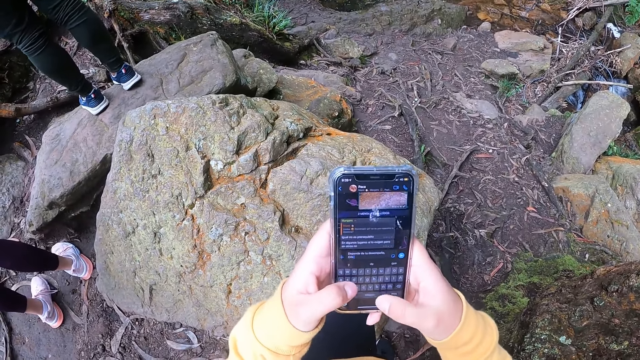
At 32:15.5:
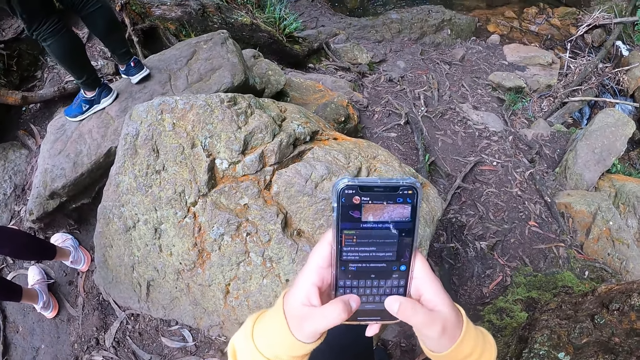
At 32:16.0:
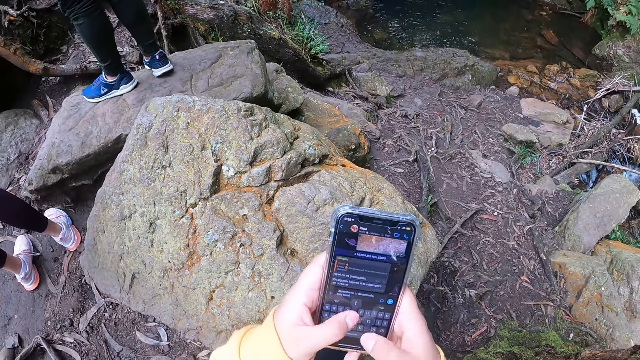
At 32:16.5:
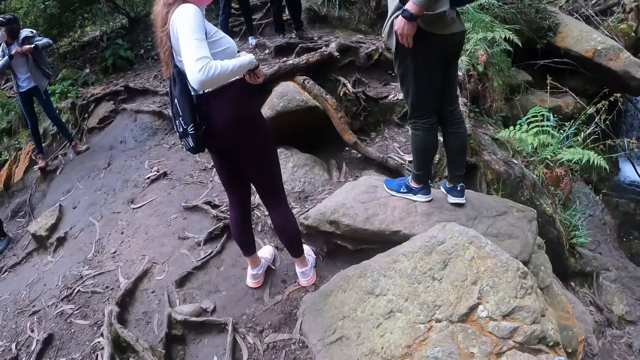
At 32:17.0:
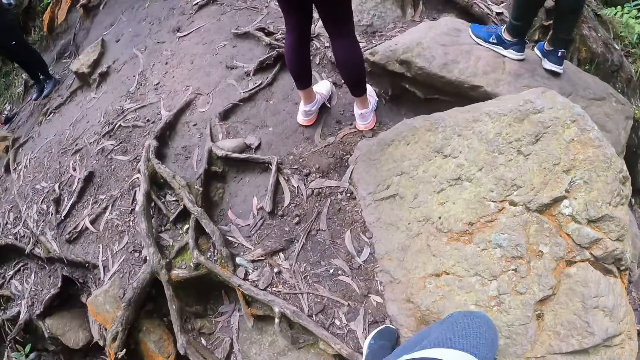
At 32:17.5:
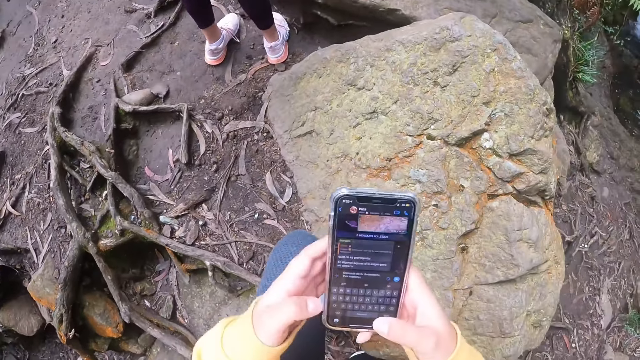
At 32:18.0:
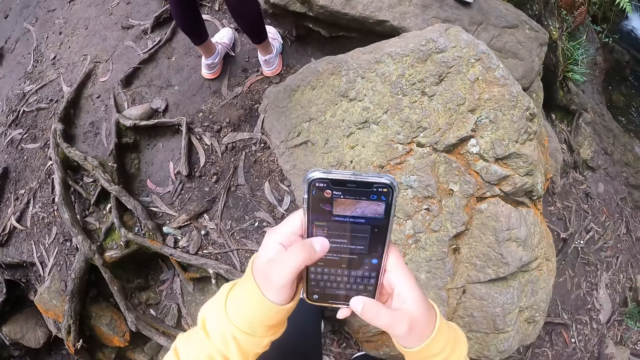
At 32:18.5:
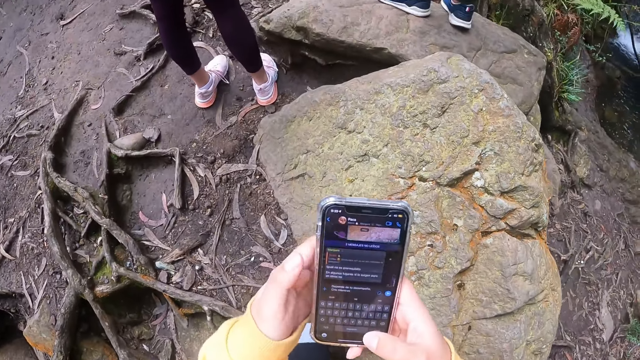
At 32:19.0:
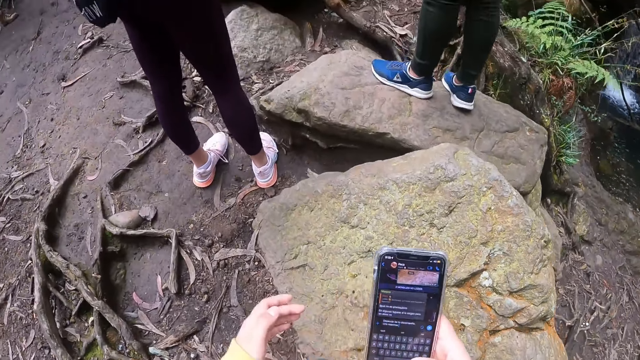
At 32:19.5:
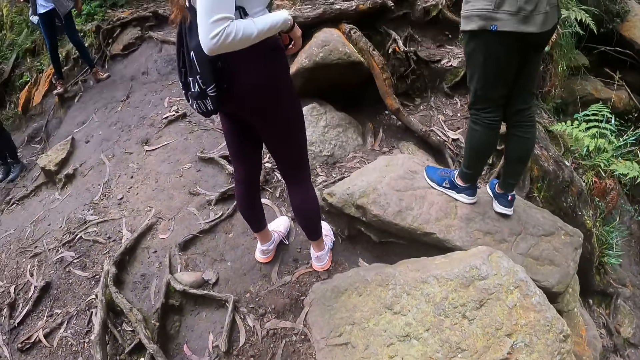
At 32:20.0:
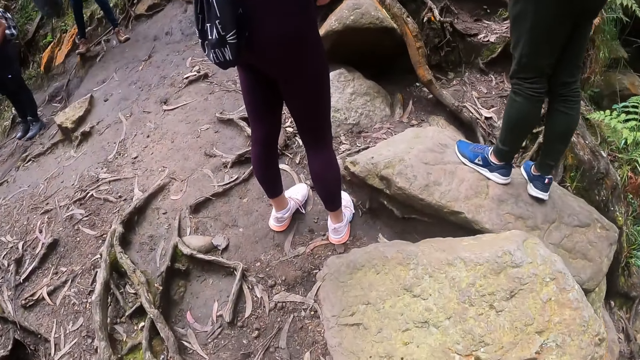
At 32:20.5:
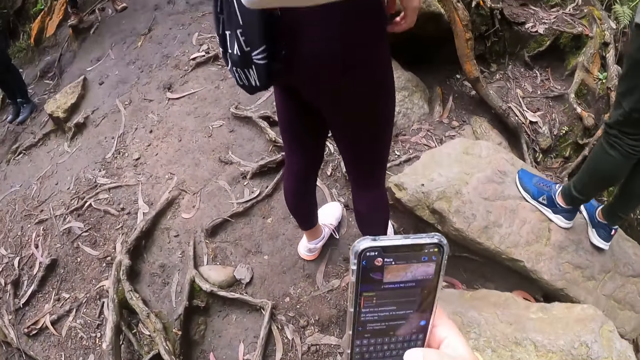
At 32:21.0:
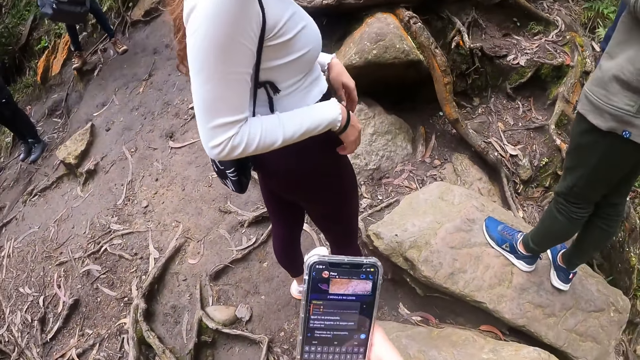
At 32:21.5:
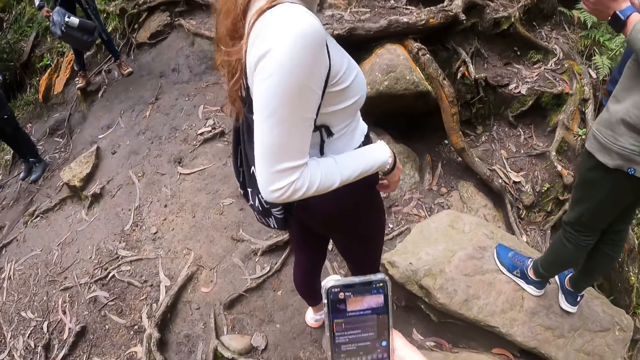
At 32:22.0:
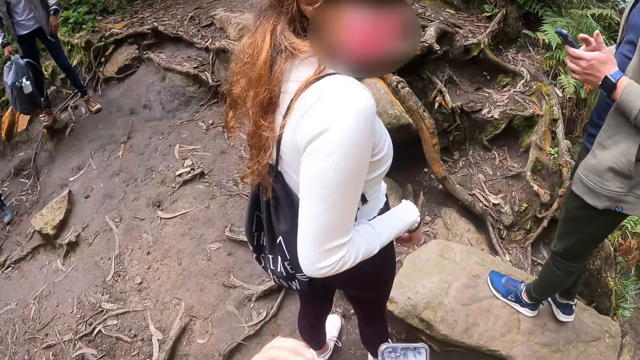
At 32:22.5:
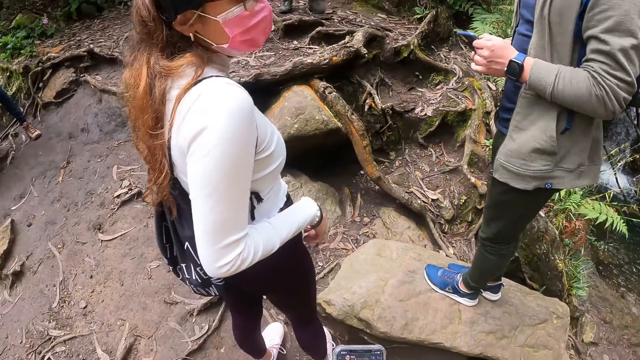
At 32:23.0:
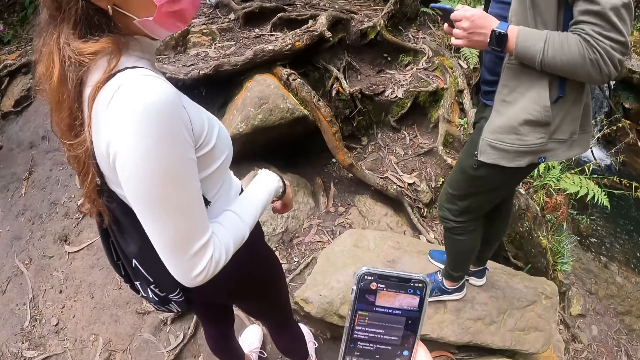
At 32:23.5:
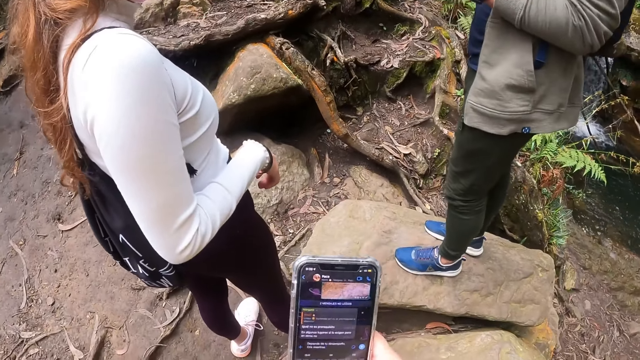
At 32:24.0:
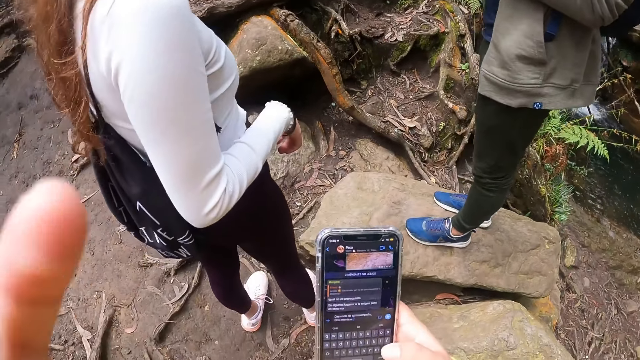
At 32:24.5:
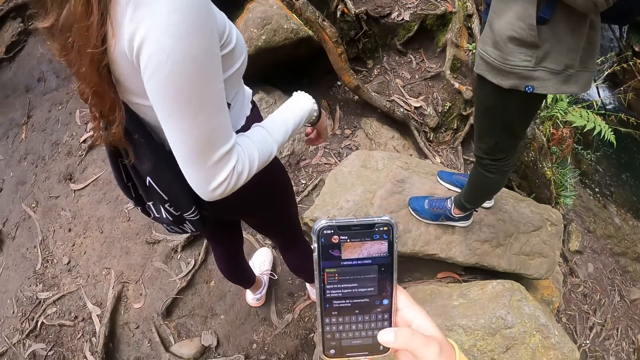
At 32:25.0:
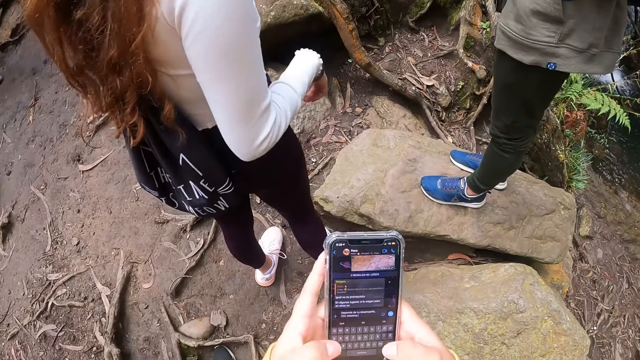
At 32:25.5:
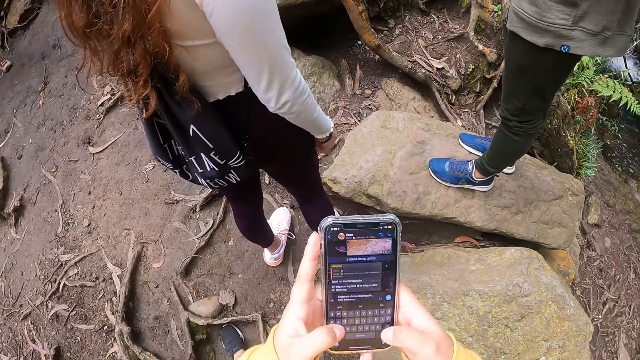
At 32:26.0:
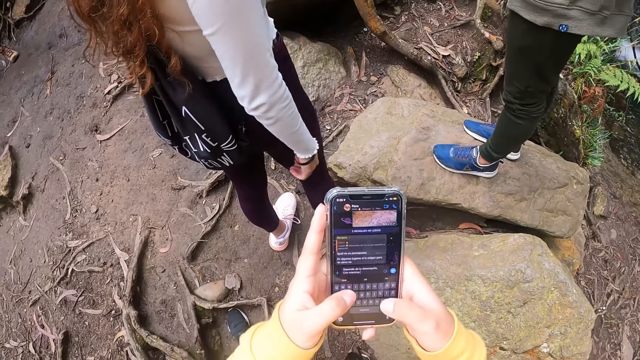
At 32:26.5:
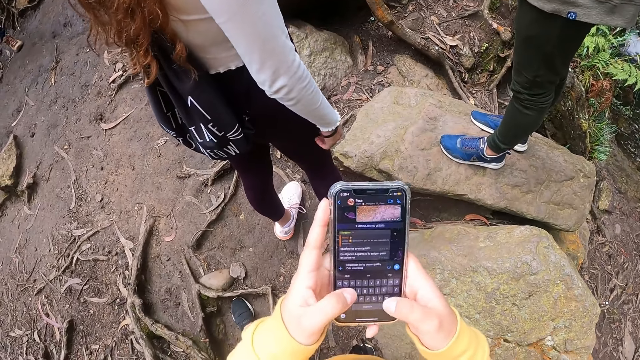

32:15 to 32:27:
The camera wearer interacts with the woman and the man by the edge of the cliff. She operates the phone with her hands.

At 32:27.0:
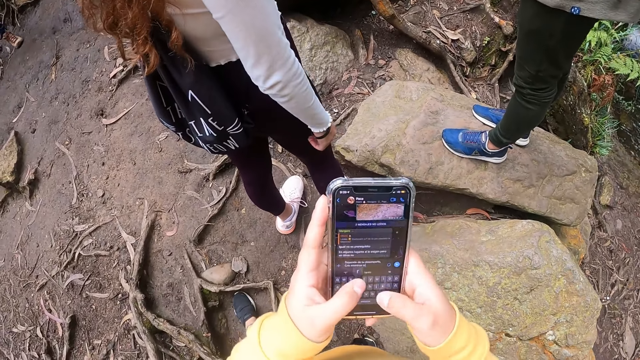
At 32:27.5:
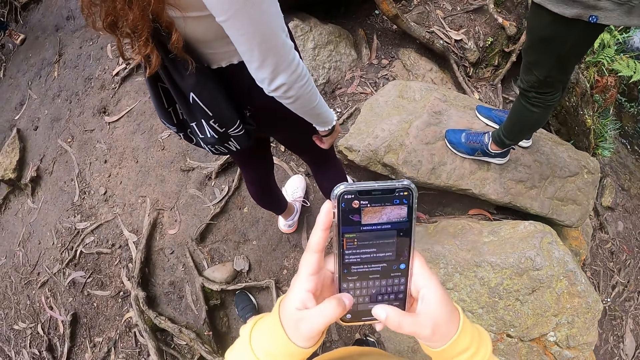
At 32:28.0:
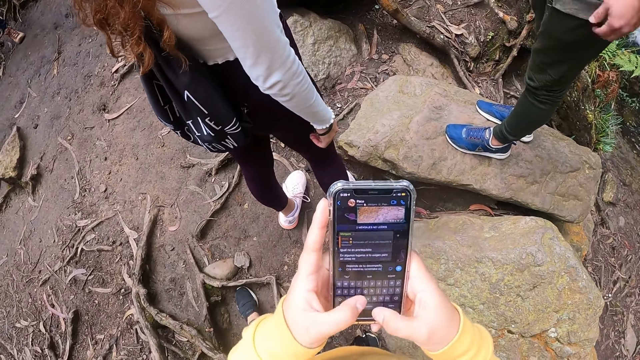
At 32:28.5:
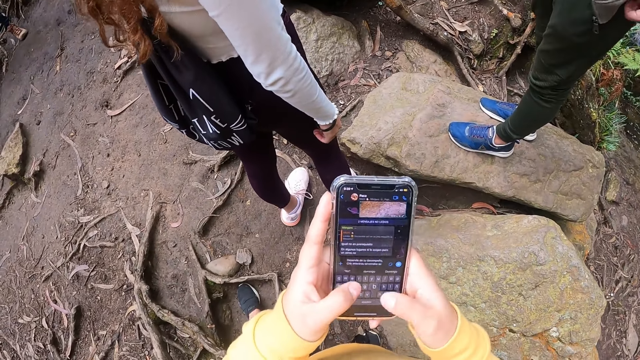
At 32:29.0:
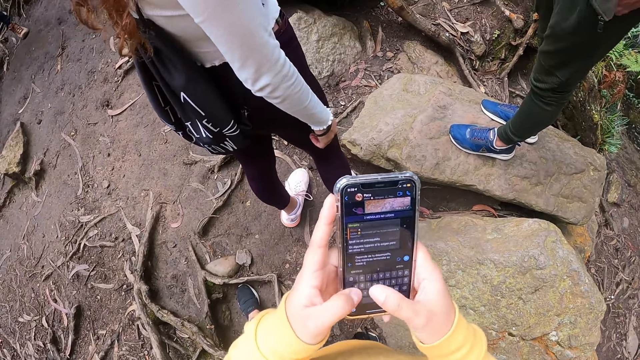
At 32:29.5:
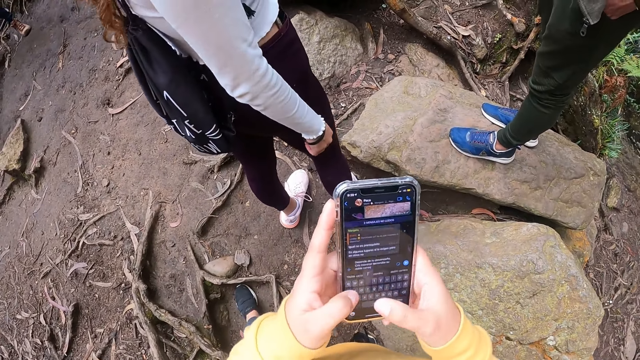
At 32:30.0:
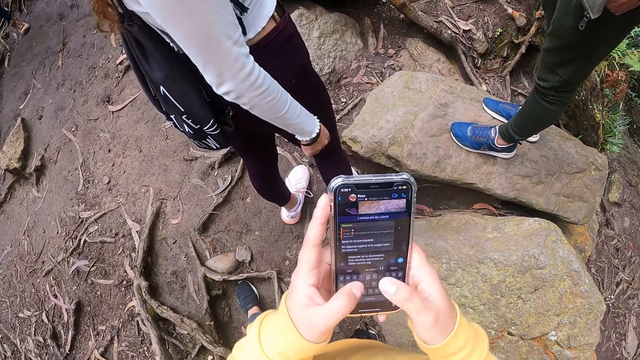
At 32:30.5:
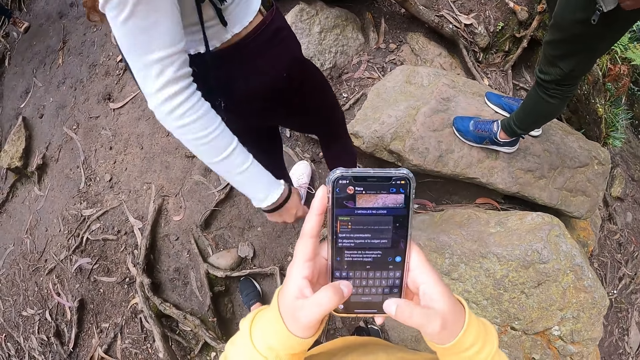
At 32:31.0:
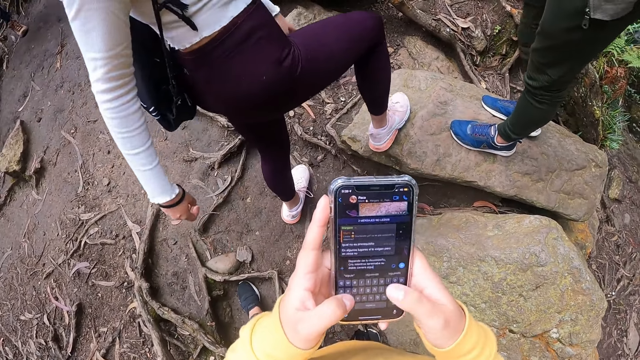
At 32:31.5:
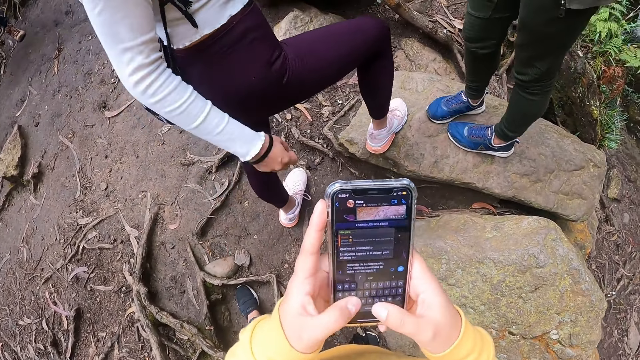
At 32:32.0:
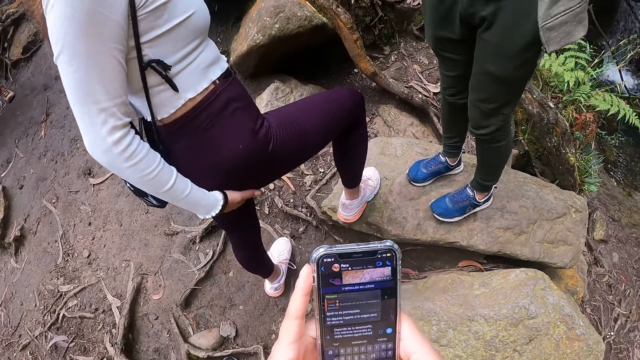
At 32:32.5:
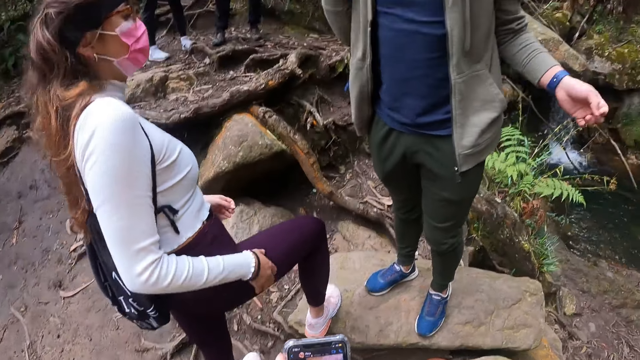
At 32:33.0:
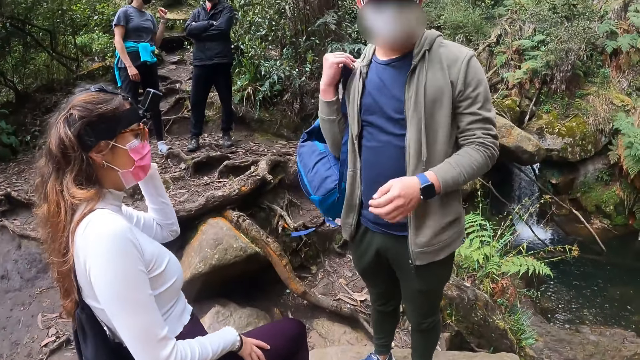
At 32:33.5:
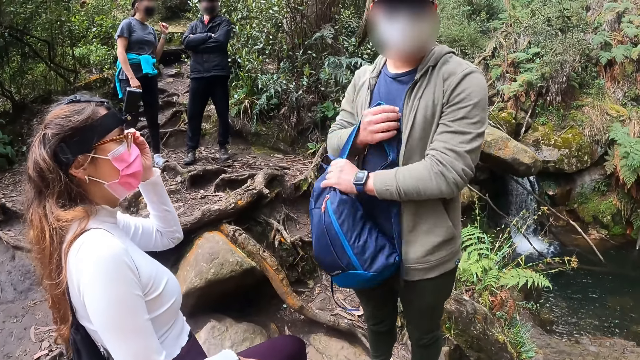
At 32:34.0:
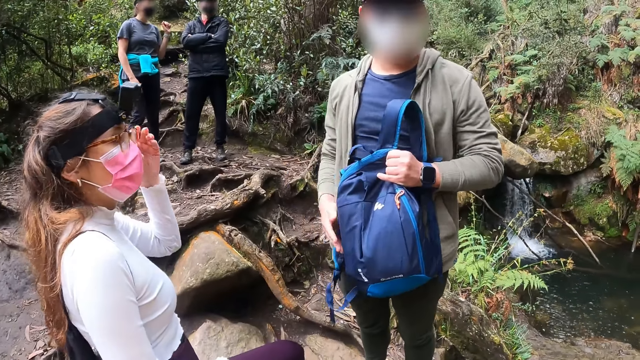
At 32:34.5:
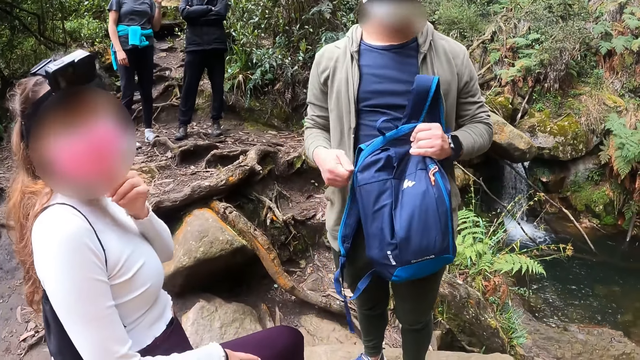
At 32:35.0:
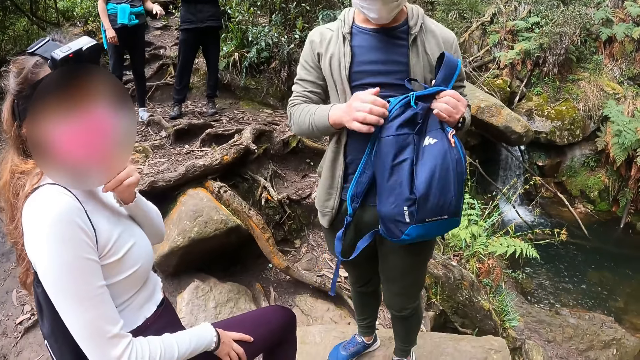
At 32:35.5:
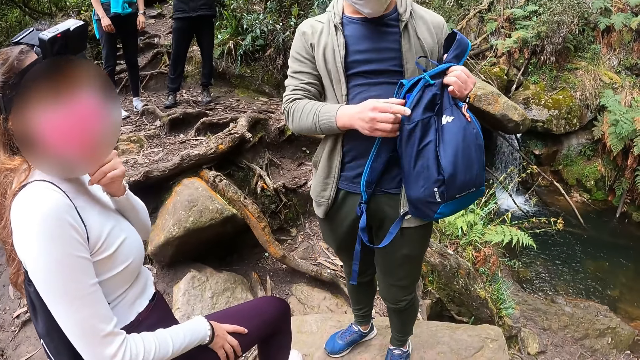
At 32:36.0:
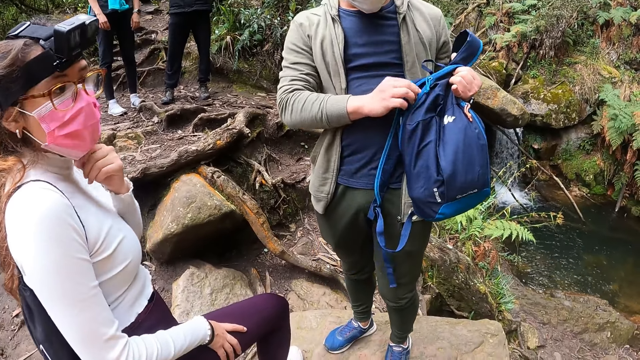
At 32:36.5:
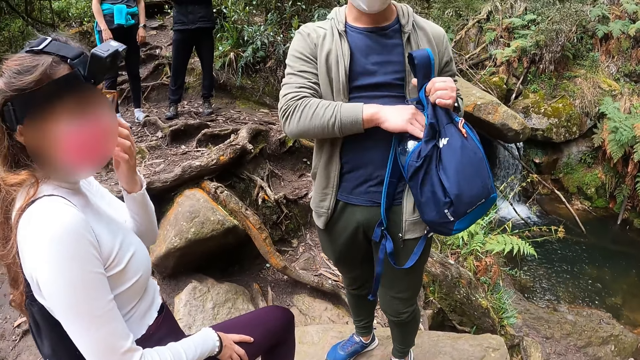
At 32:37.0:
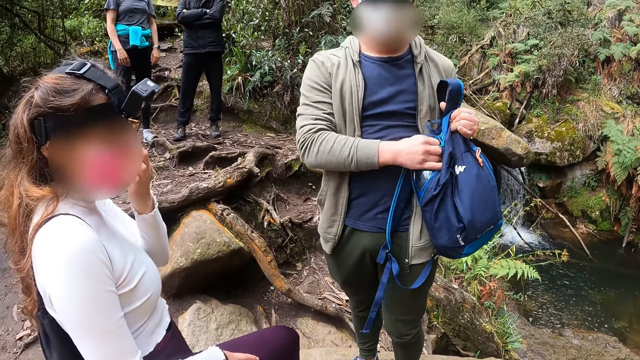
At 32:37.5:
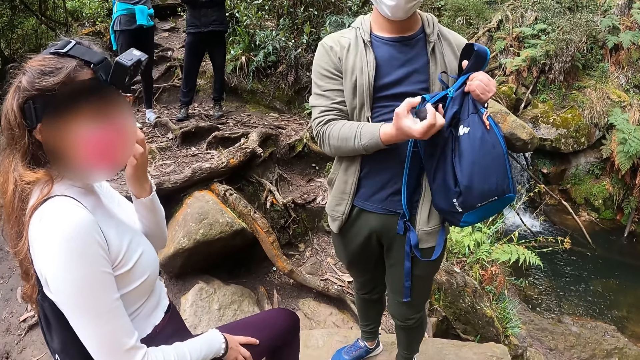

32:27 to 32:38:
The woman places her right leg on the stone by the cliff. The camera wearer operates the phone in her hands. The woman adjusts her pair of glasses with her left hand. The man passes a blue bag in his right hand to his left hand. The man interacts with the camera wearer. The man unzips a zipper on the blue bag with his right hand and takes a piece of cloth from the blue bag with his right hand.
